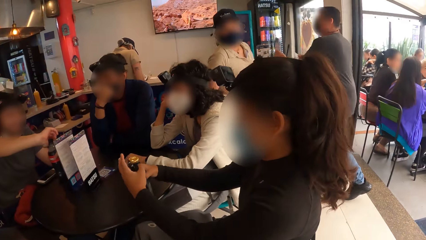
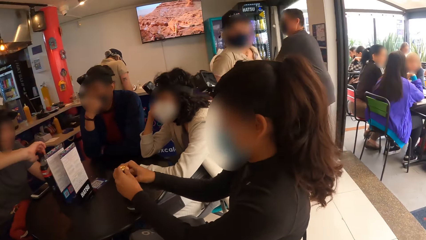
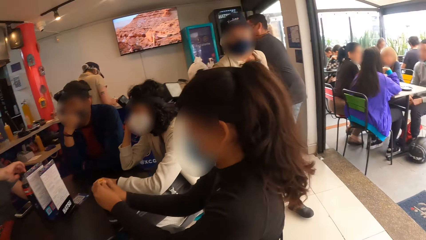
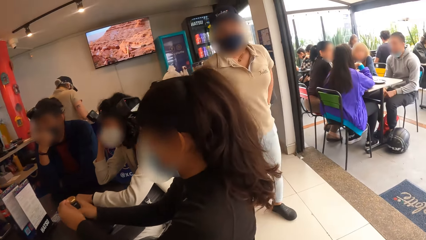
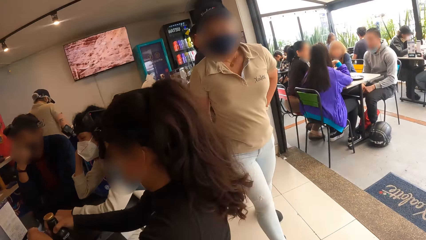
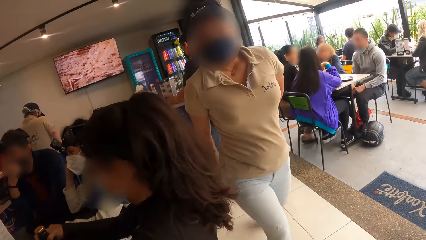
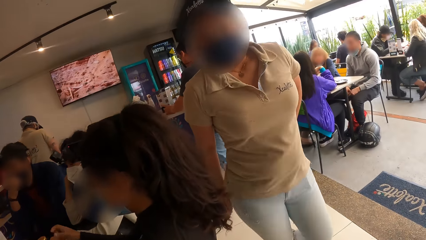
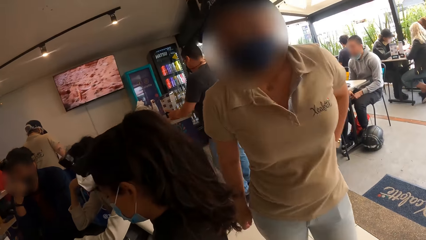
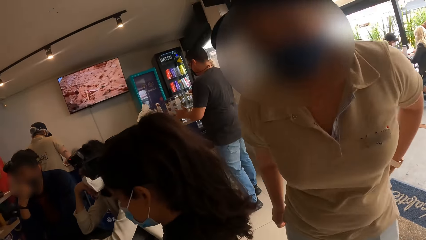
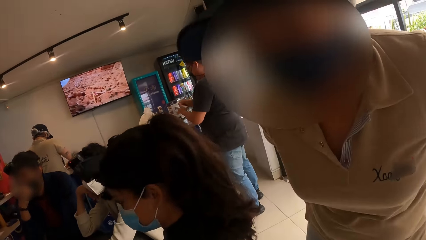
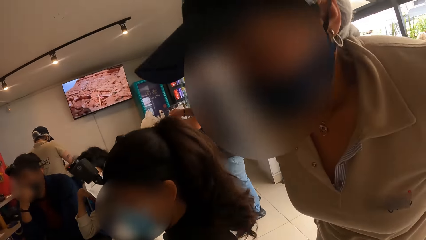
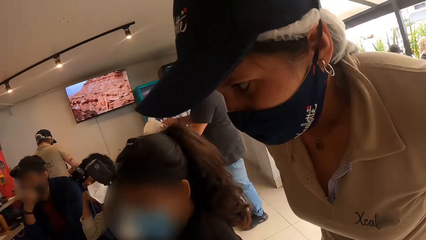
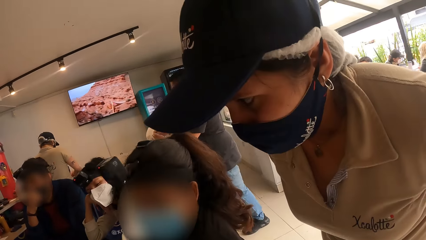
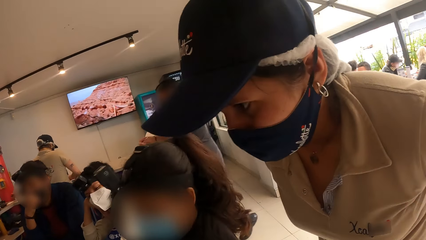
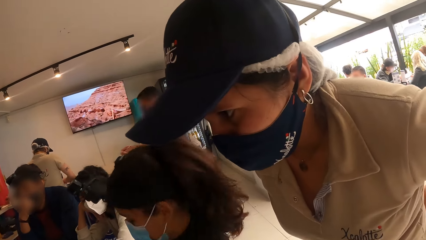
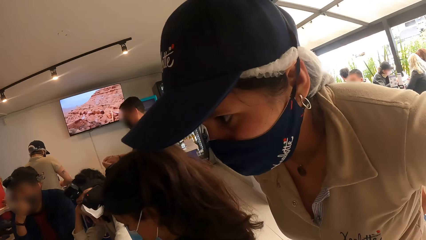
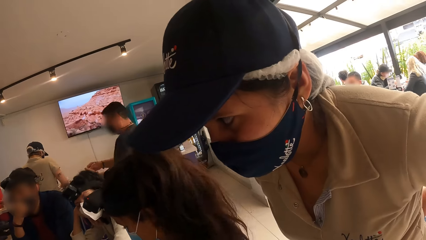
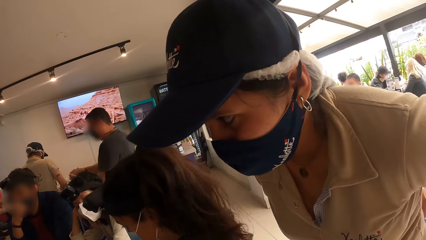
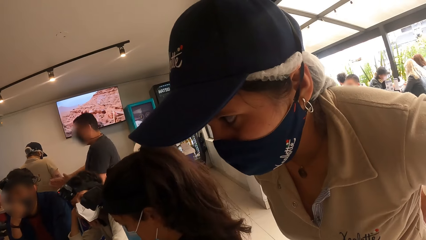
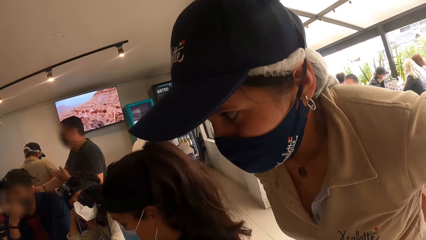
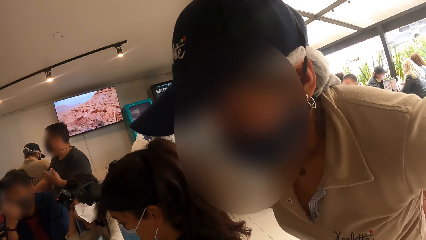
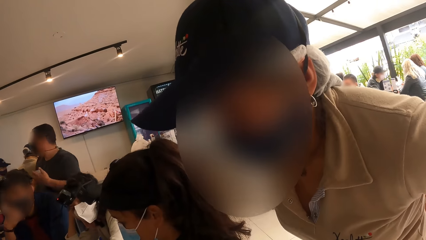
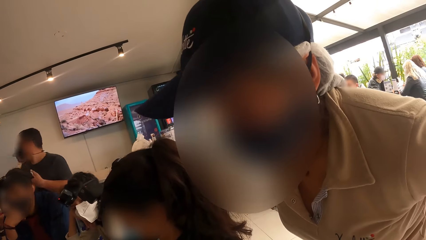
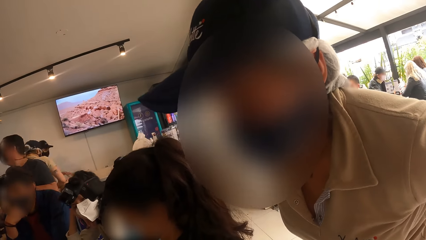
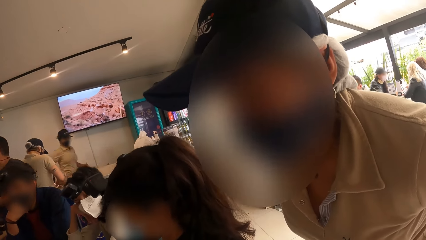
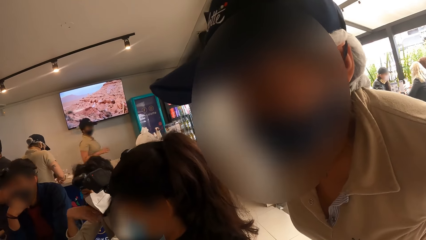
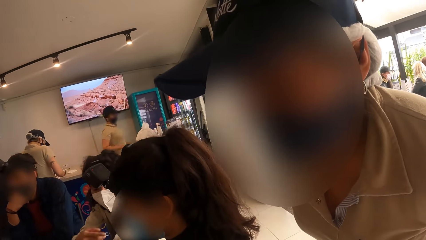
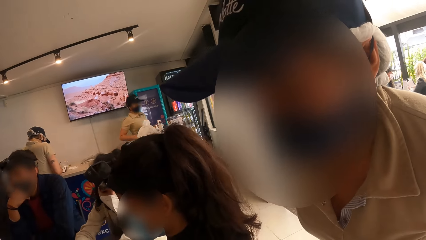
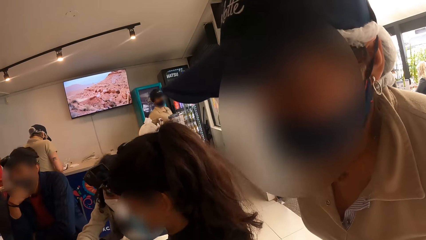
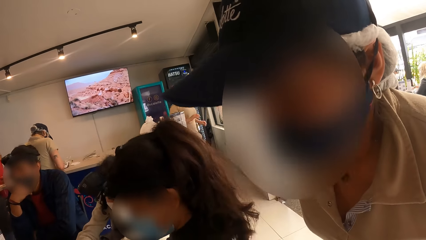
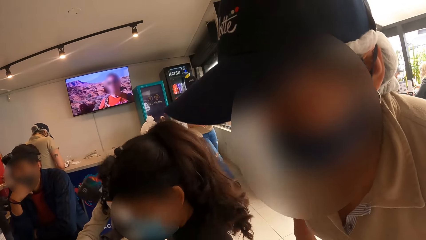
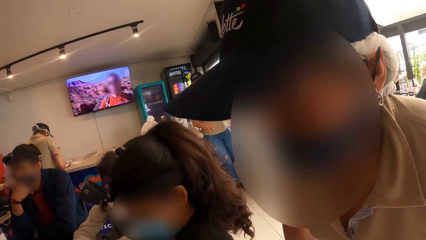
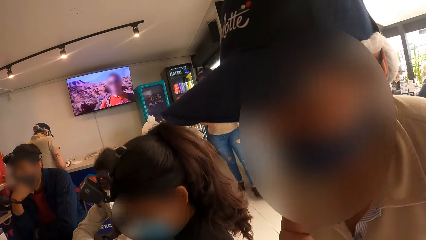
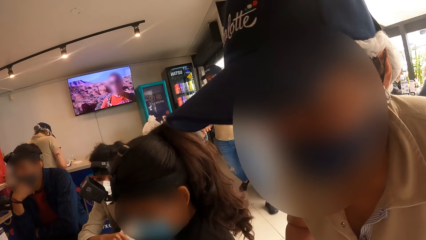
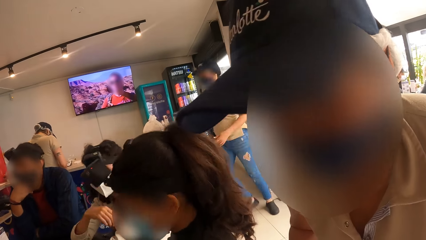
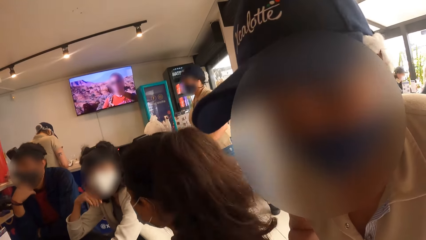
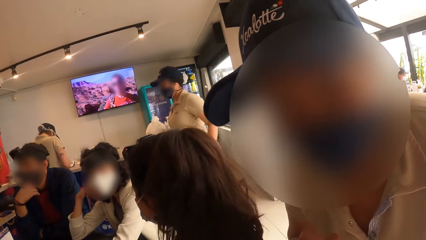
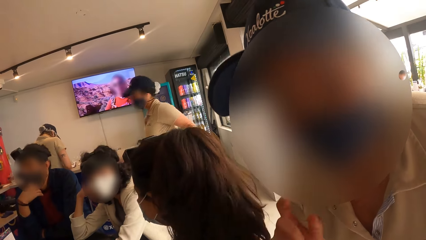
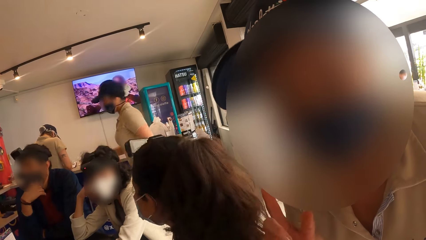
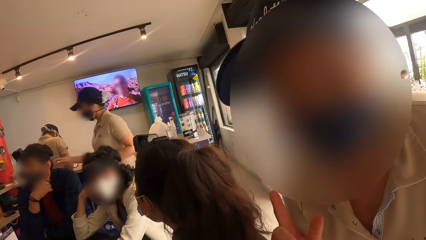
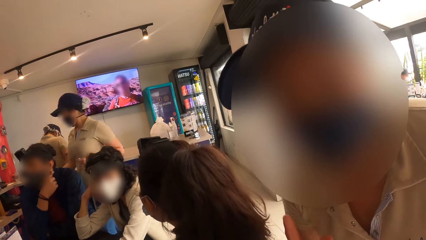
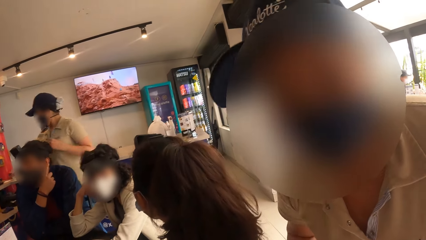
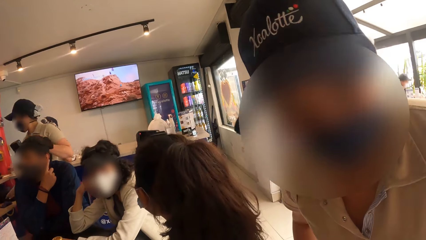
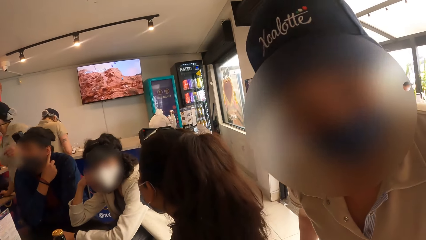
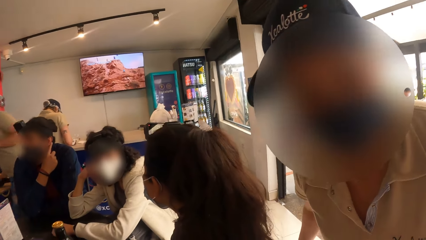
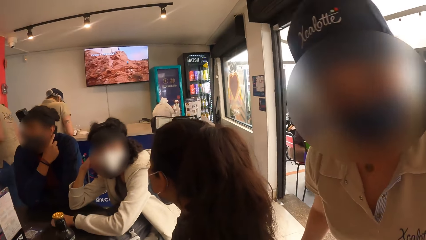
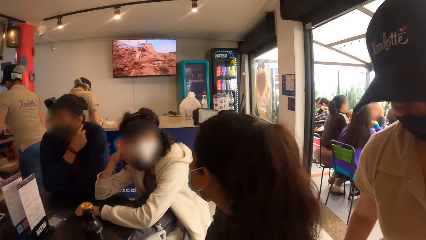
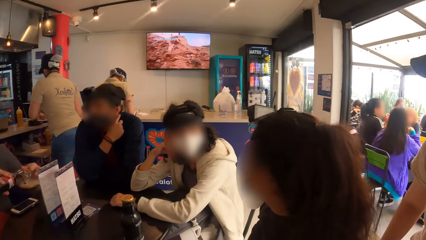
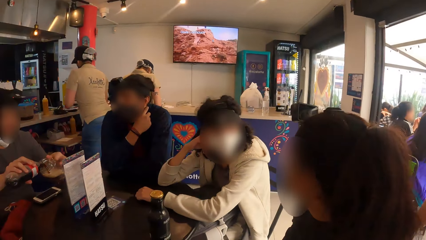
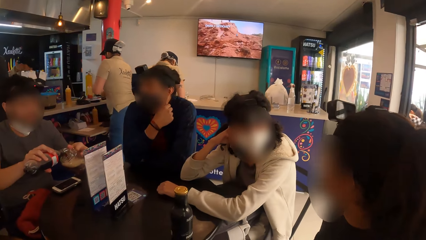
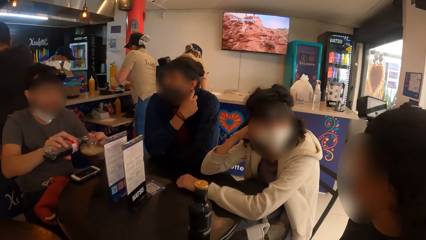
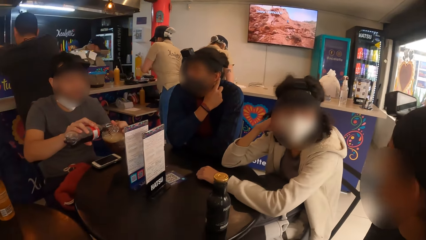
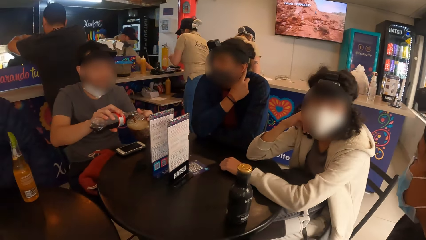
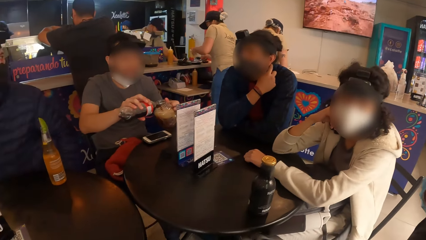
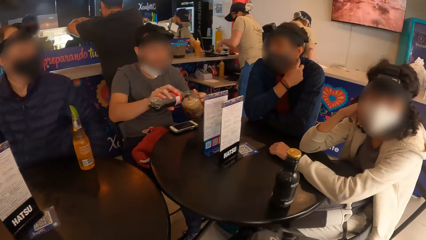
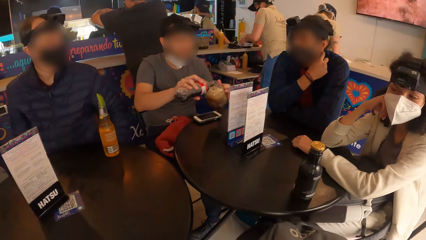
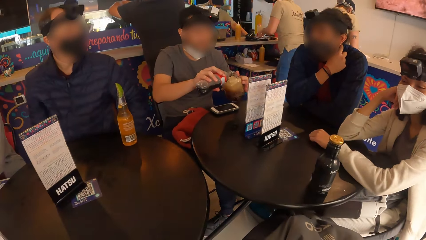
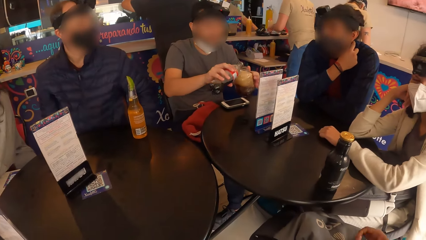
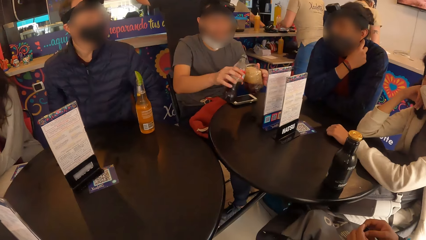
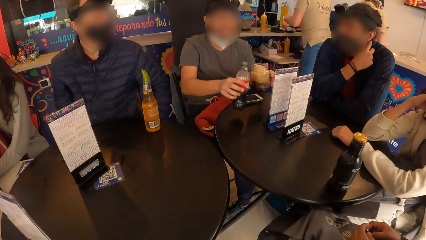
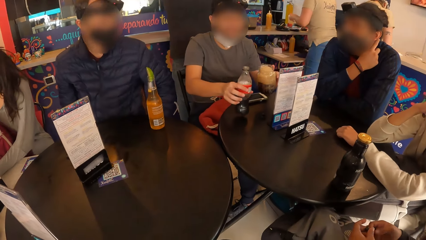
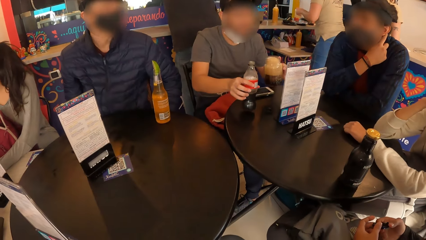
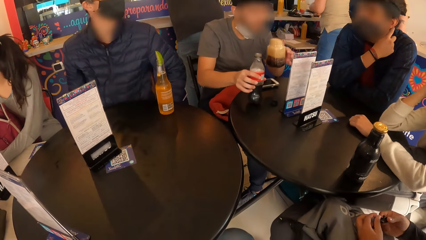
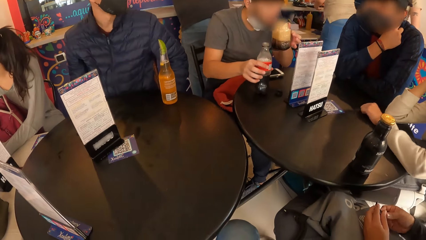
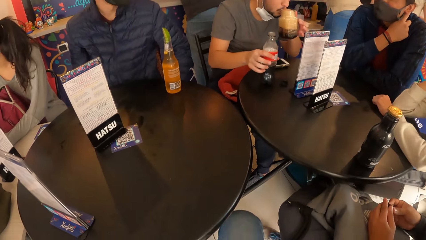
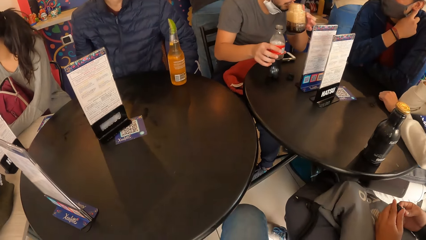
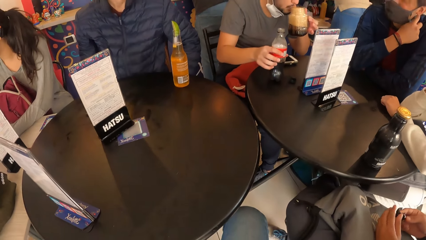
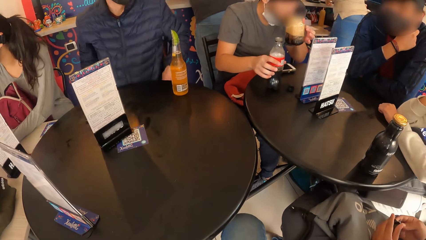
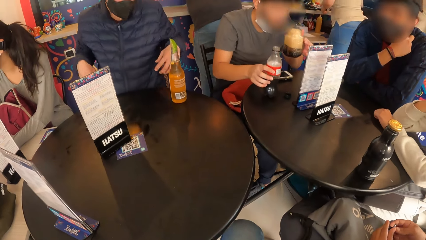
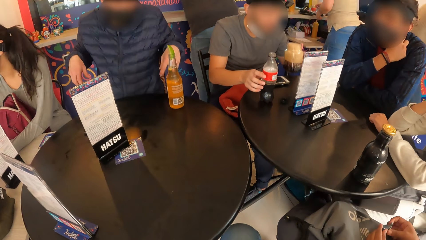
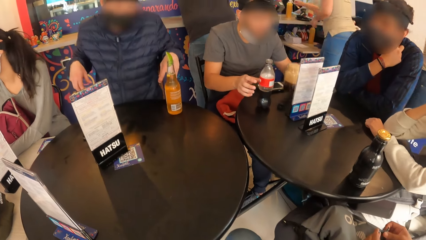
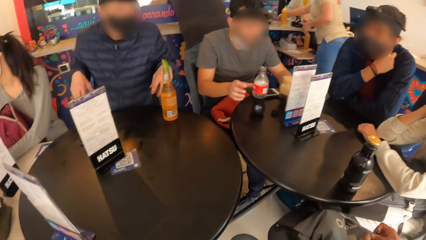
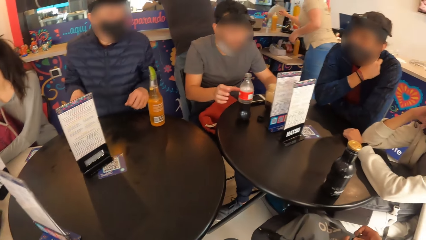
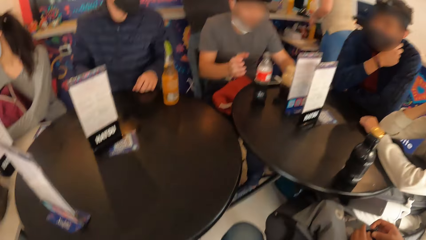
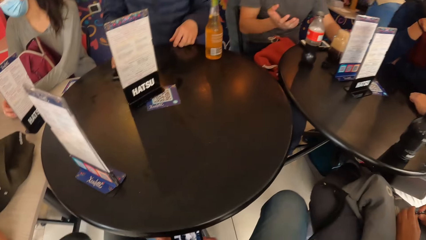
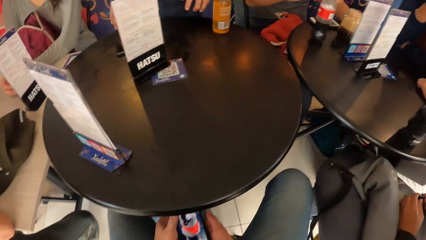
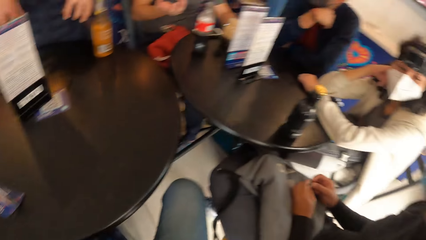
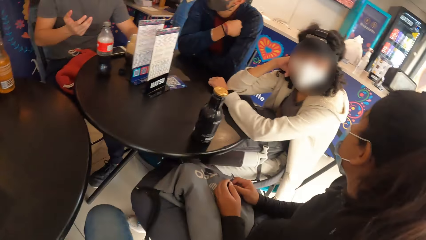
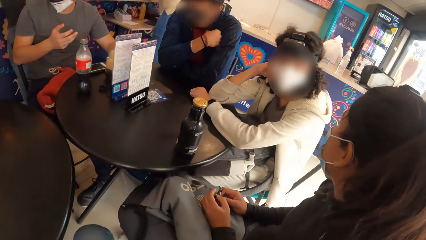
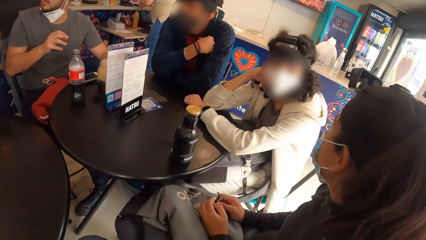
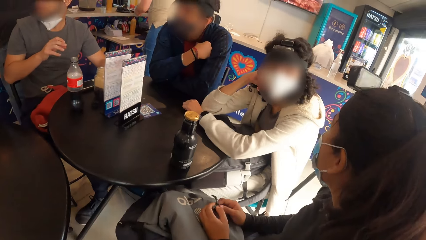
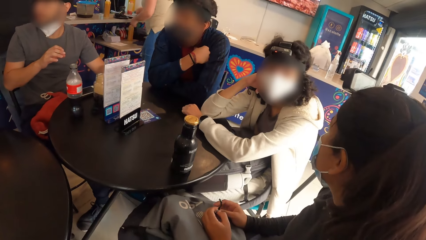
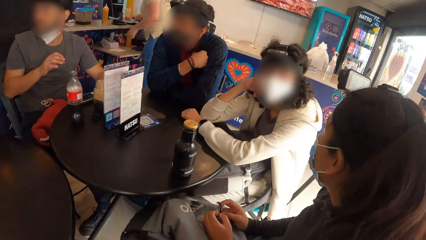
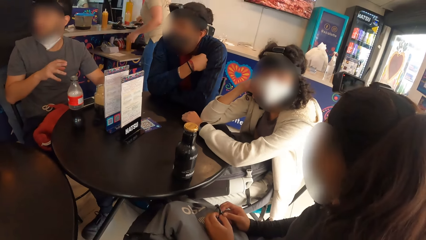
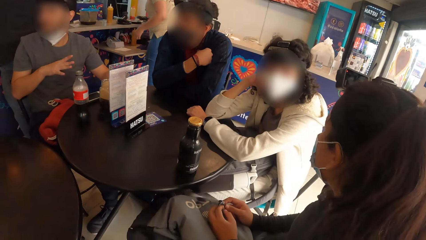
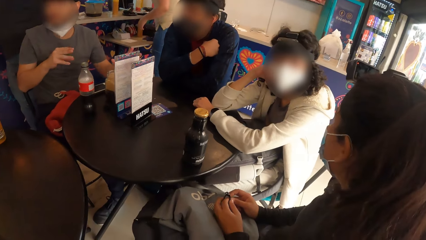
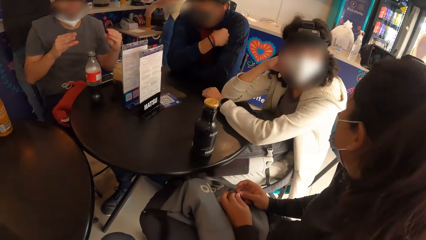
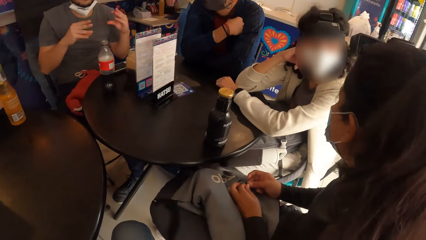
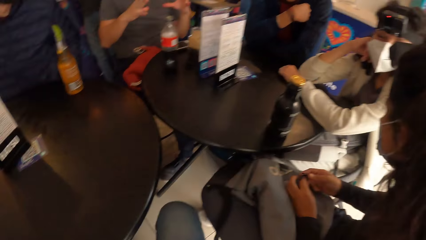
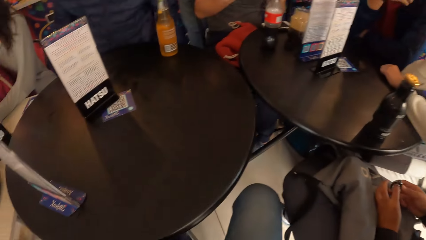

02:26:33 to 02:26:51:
The man pours drink from the bottle in his right hand into the cup in his left hand. The man places the bottle in his right hand on the table, drinks from the cup in his left hand, and places the cup in his left hand on the table.
